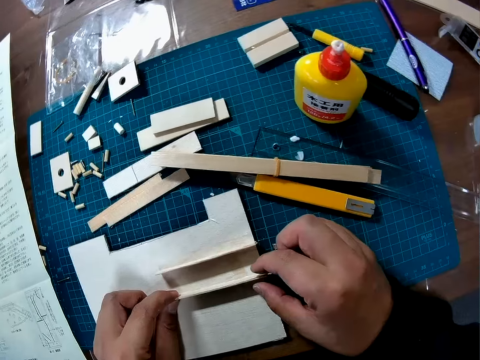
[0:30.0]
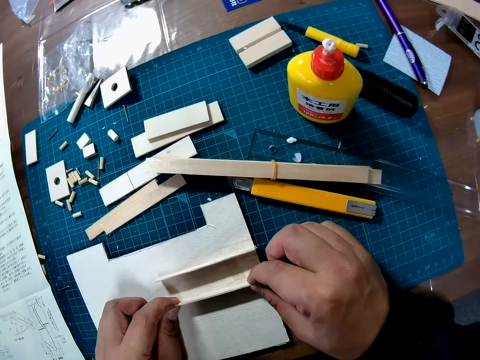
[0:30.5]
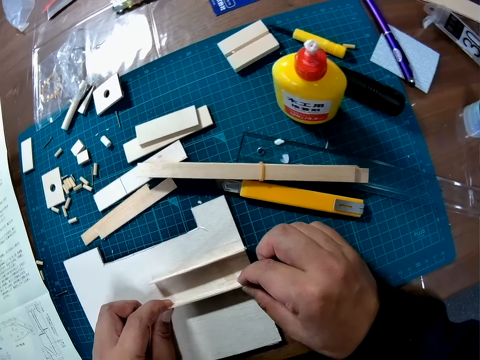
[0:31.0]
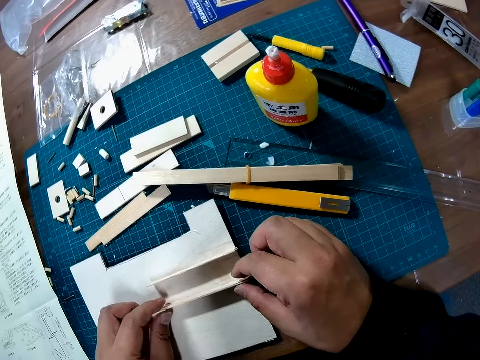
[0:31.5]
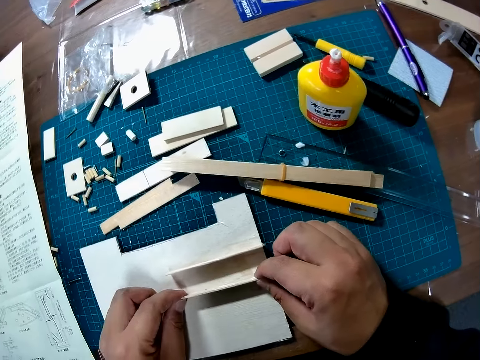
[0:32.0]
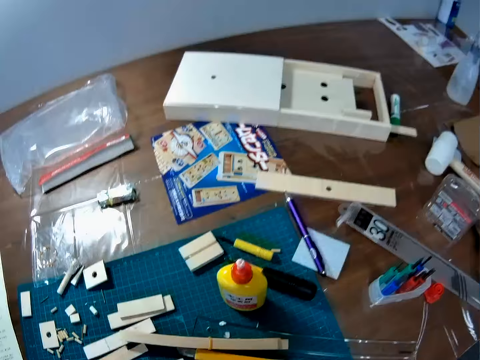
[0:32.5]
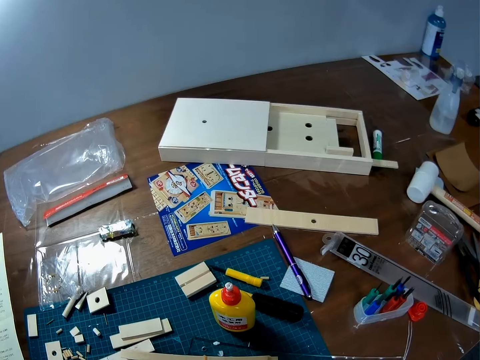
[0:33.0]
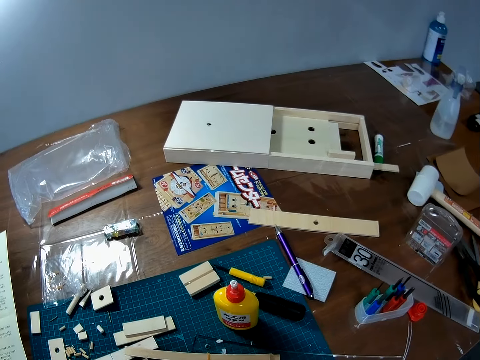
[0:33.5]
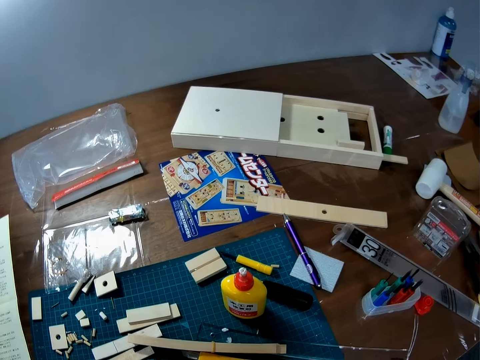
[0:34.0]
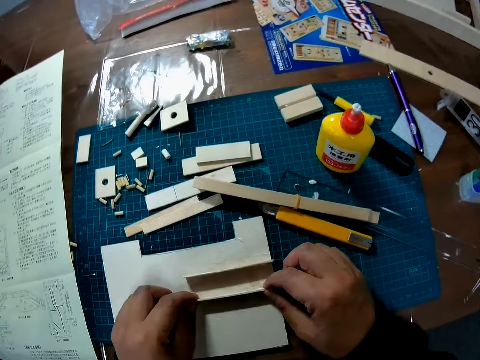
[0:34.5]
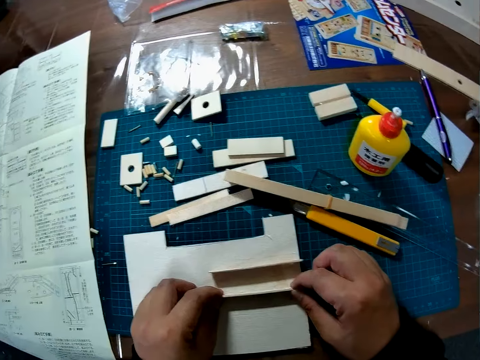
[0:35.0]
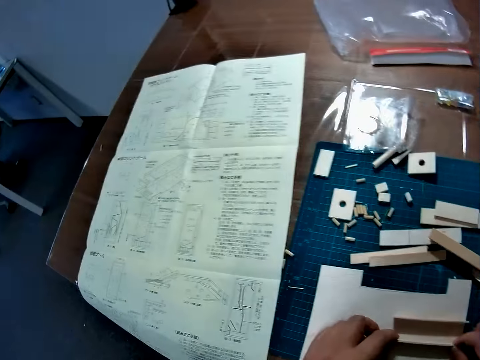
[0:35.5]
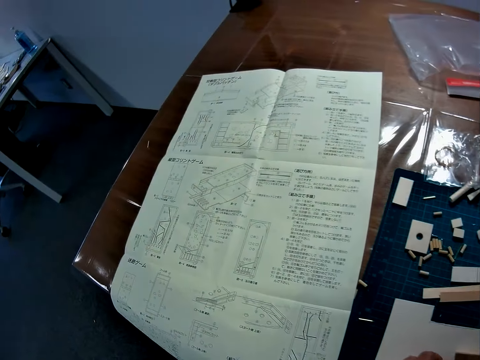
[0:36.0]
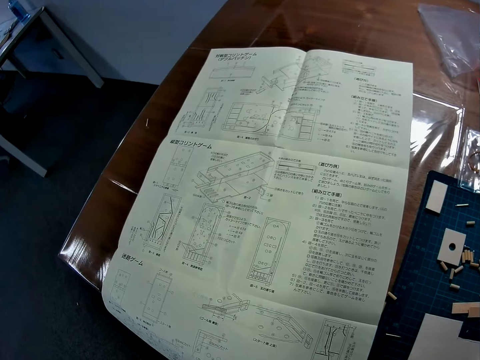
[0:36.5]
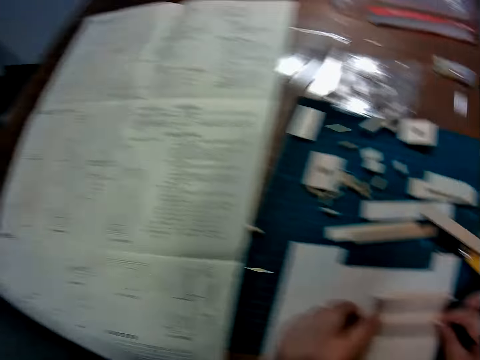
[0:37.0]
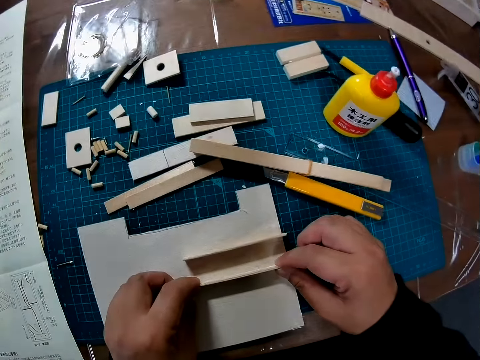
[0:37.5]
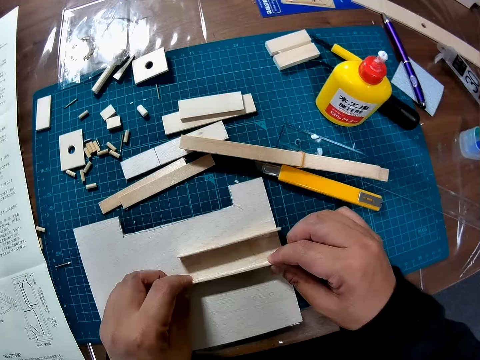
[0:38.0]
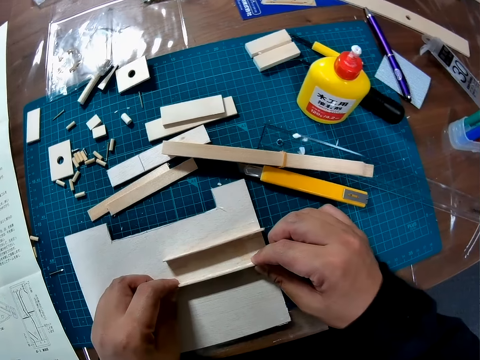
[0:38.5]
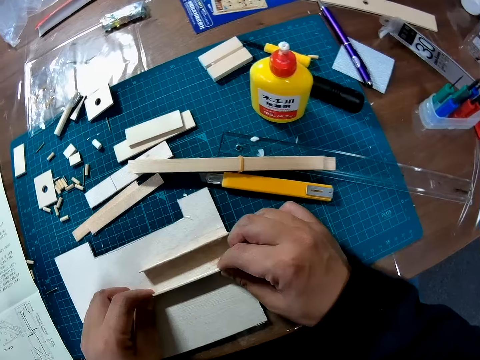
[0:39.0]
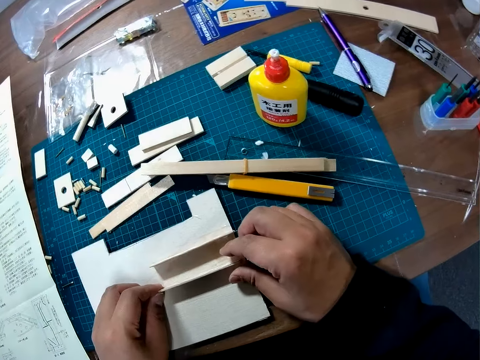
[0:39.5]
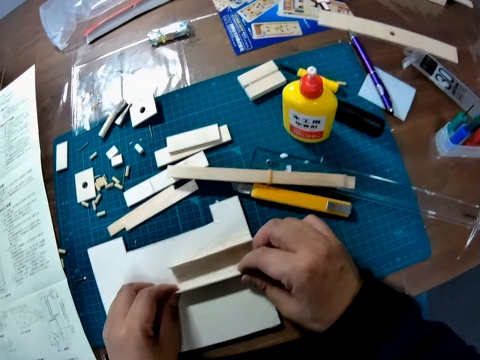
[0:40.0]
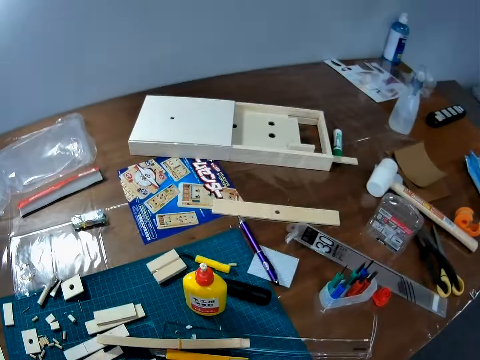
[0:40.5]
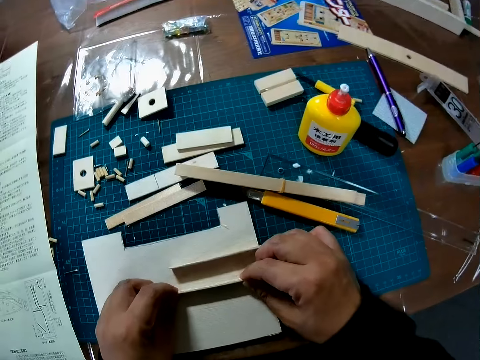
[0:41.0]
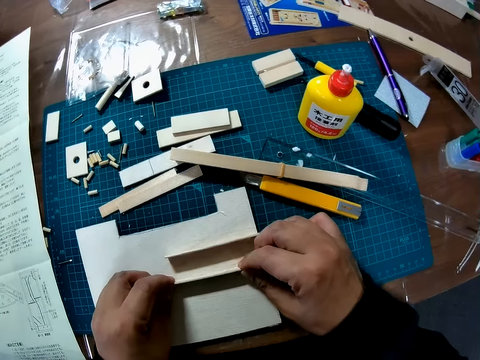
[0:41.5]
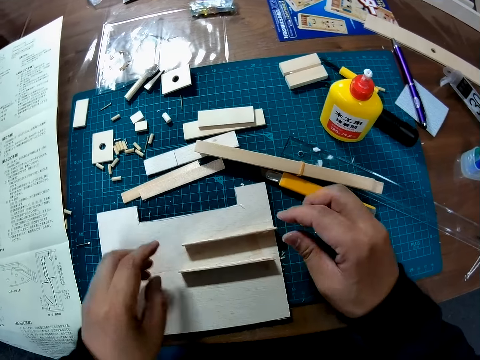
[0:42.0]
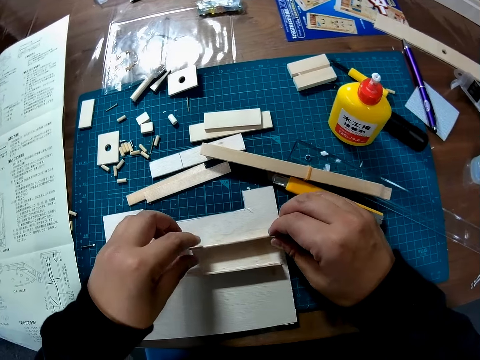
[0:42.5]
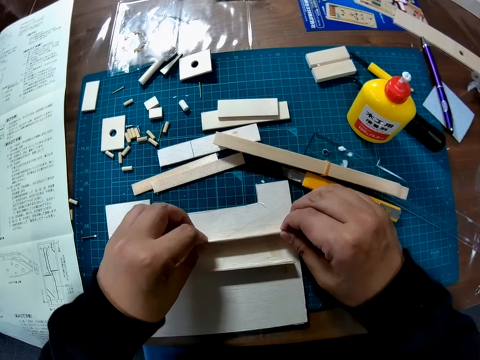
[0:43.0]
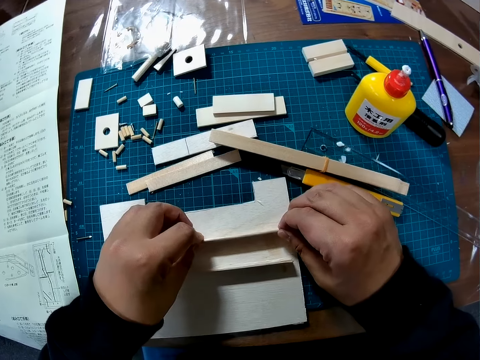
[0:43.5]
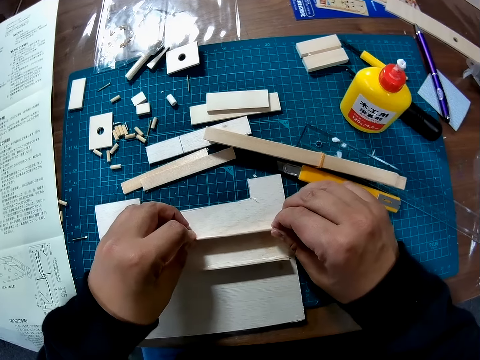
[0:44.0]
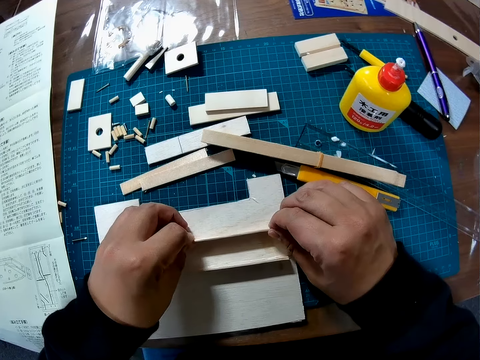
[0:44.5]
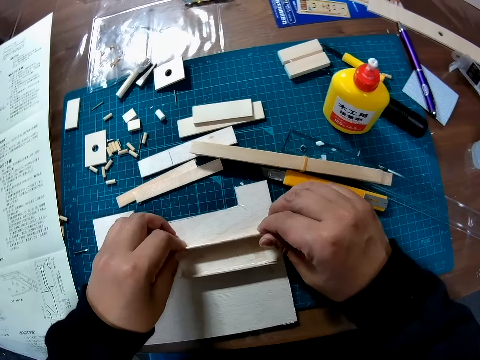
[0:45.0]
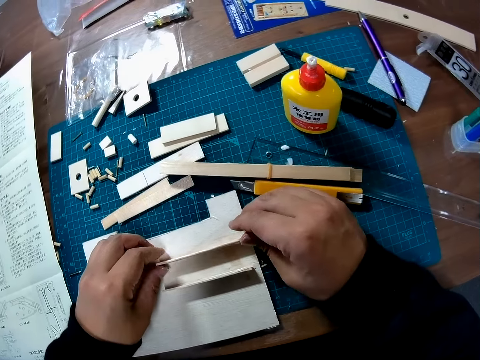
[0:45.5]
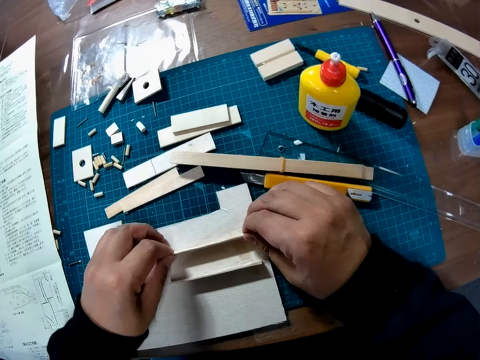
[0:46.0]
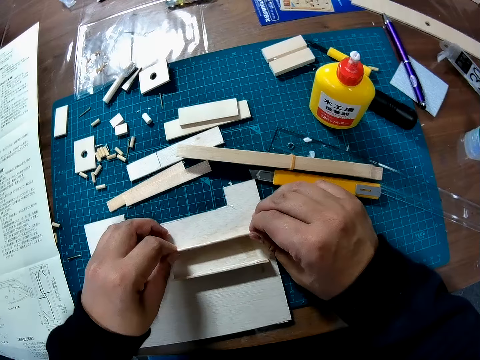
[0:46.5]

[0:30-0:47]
The camera wearer looks around a table. They adjust a piece of wood on a paperboard. They look at a piece of manual paper on the table. They adjust the piece of wood on the paperboard. They look around the table. They adjust the piece of wood on the paperboard. They place the first wood piece on the sheet properly.

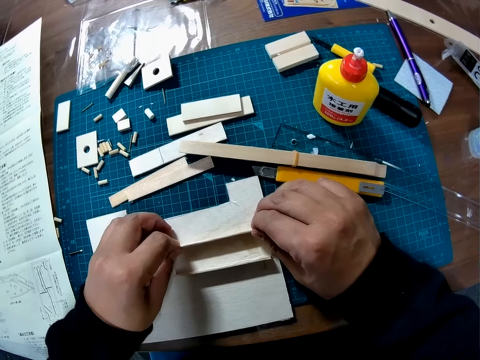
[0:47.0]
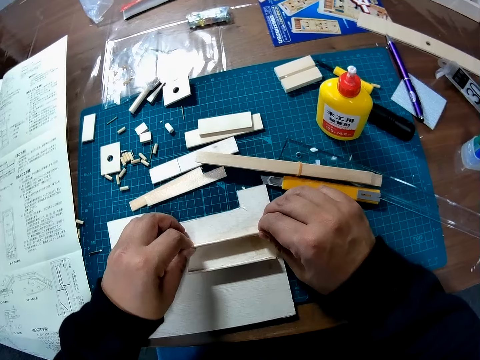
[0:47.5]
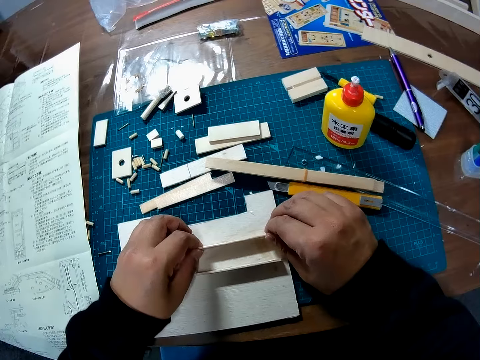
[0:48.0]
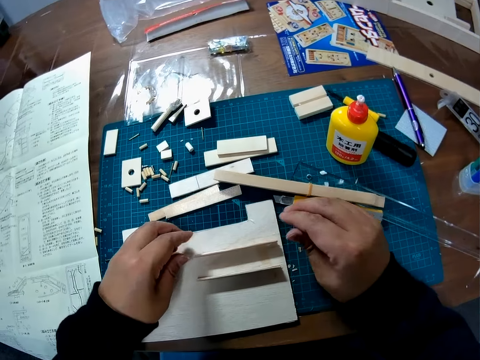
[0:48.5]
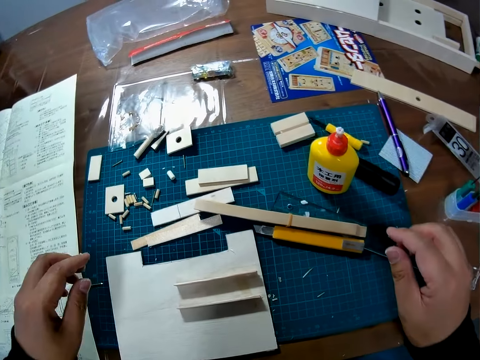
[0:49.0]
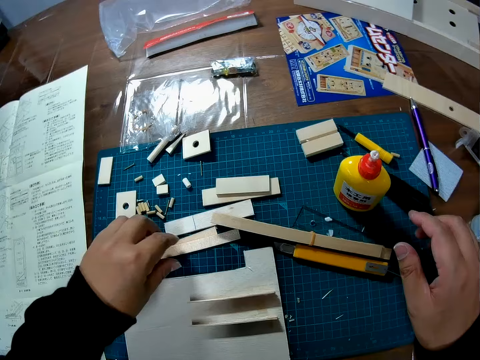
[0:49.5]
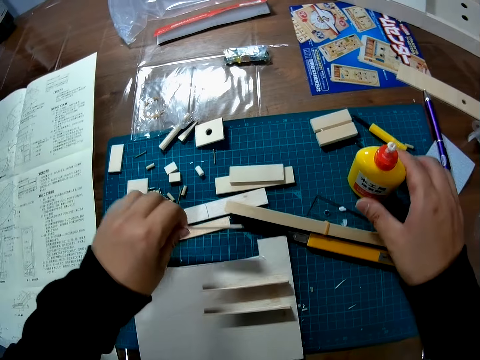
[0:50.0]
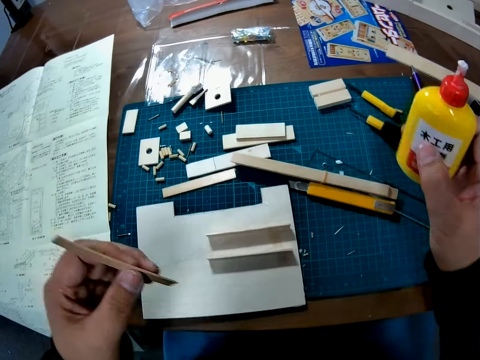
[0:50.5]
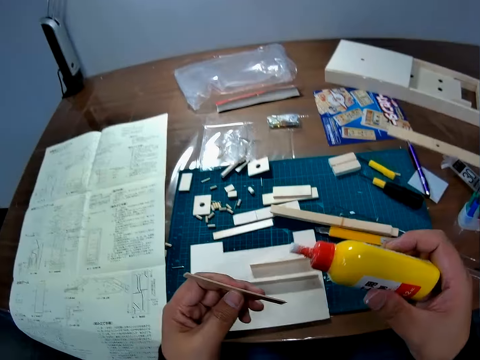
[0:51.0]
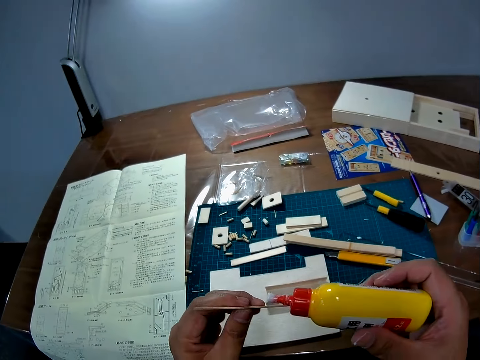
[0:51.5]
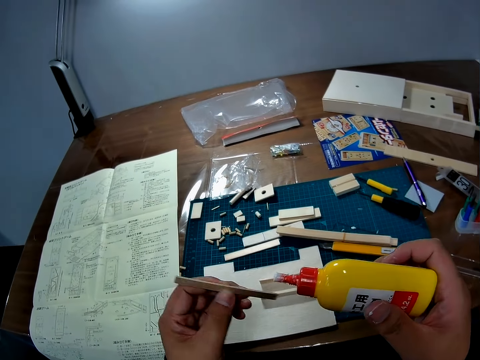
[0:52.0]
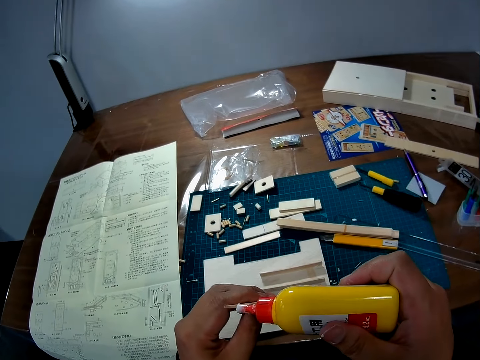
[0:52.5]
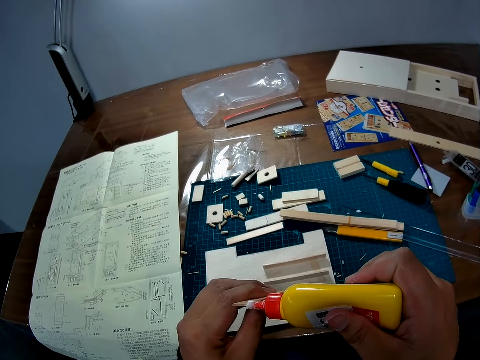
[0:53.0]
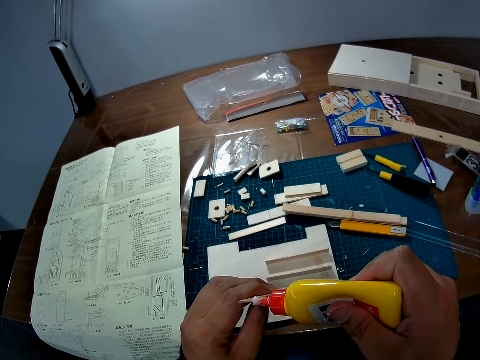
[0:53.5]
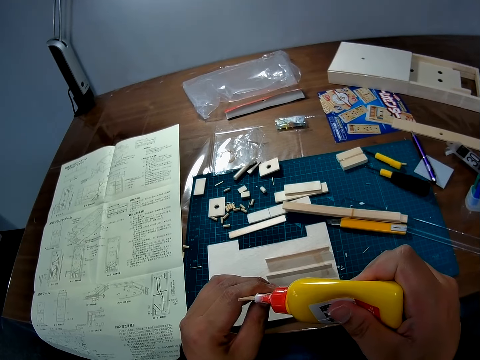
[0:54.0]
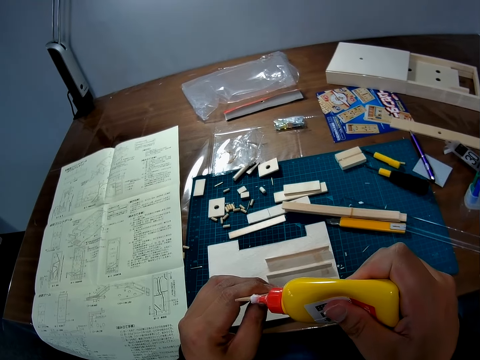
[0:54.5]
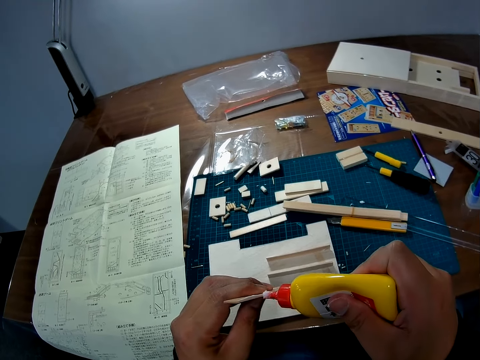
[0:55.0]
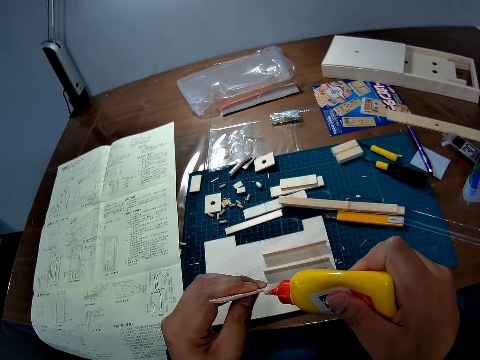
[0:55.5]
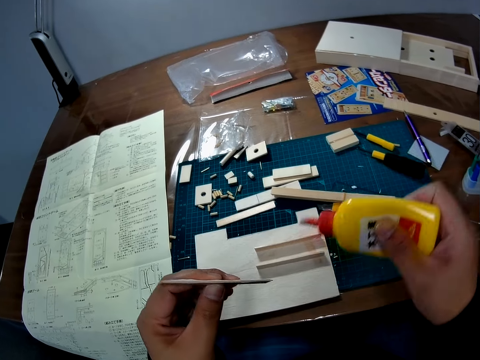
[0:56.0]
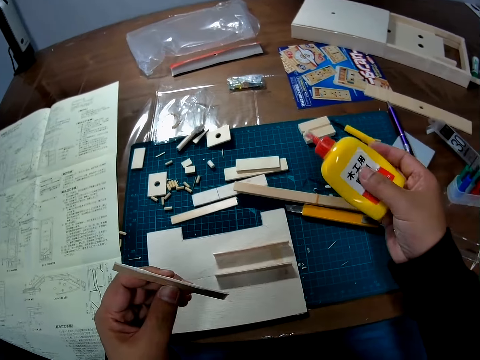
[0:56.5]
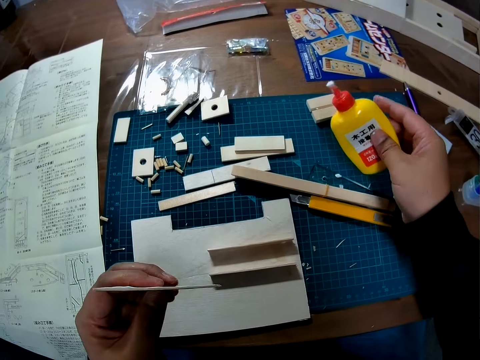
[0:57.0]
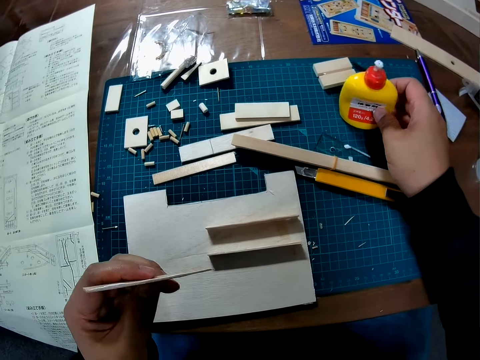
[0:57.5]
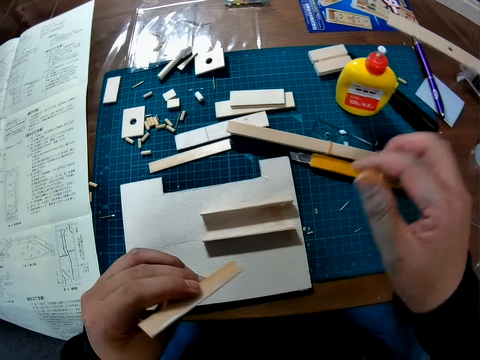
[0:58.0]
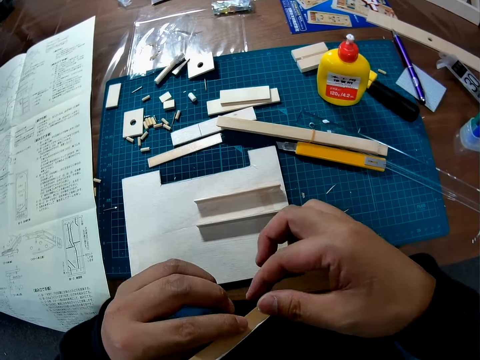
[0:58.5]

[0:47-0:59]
The camera wearer picks up a super glue bottle from a cutting mat. He picks up a piece of wood from the cutting mat with his left hand. He glues the piece of wood with super glue. He puts down the super glue bottle on the cutting mat.
